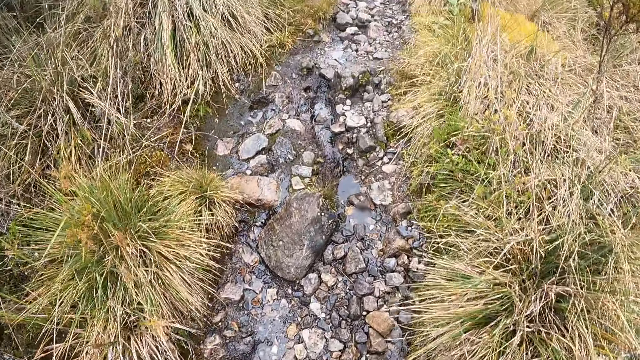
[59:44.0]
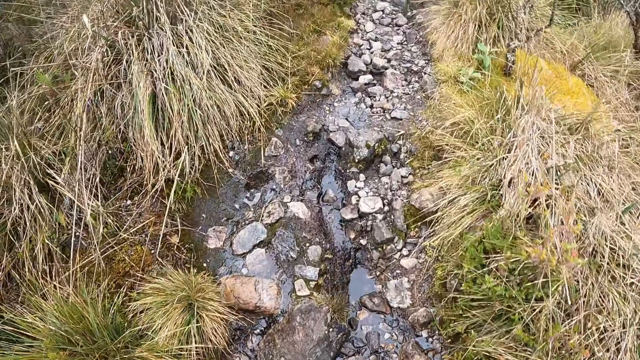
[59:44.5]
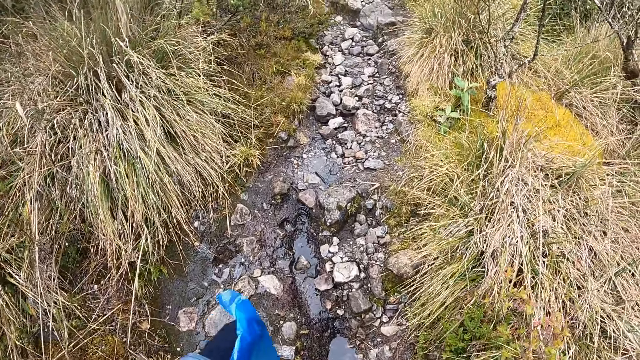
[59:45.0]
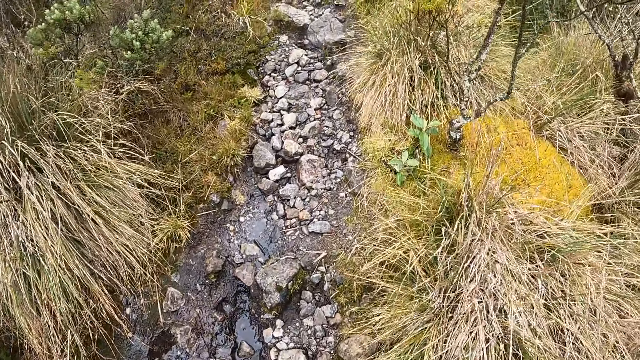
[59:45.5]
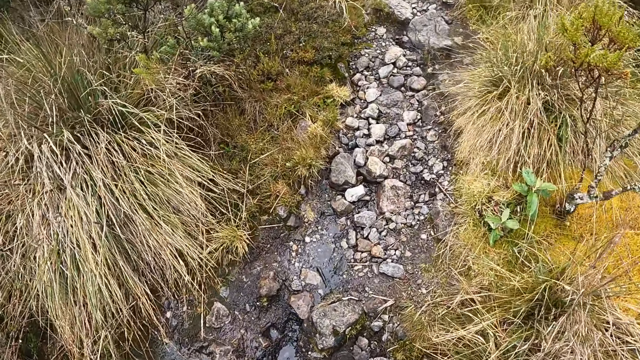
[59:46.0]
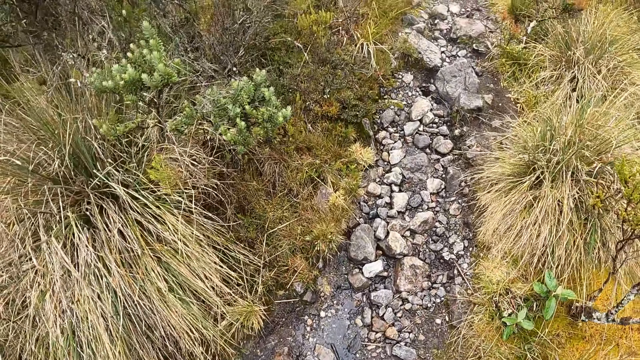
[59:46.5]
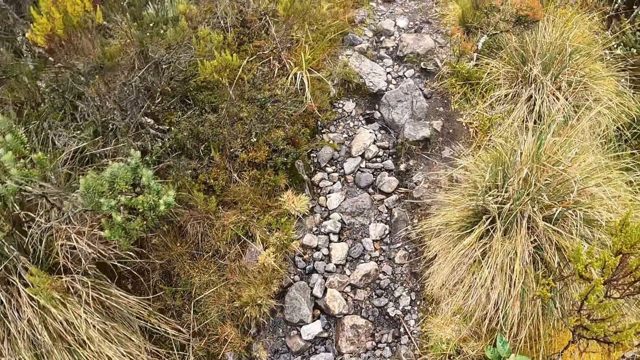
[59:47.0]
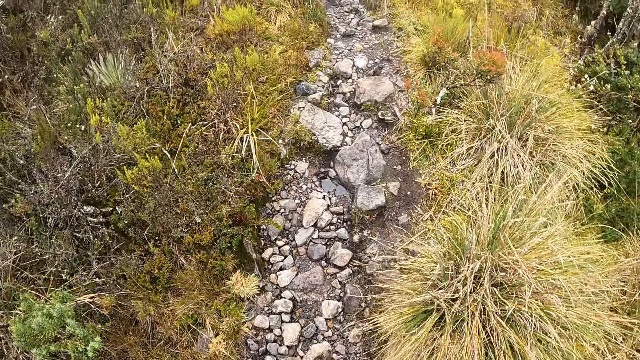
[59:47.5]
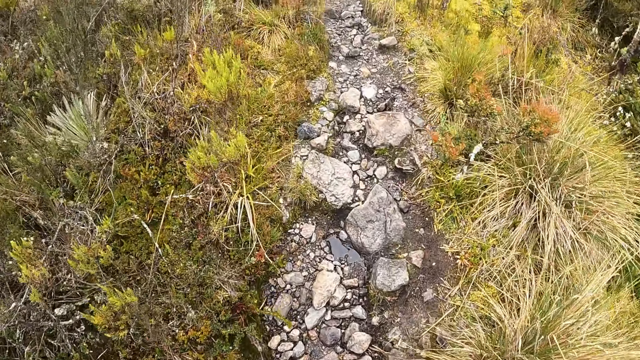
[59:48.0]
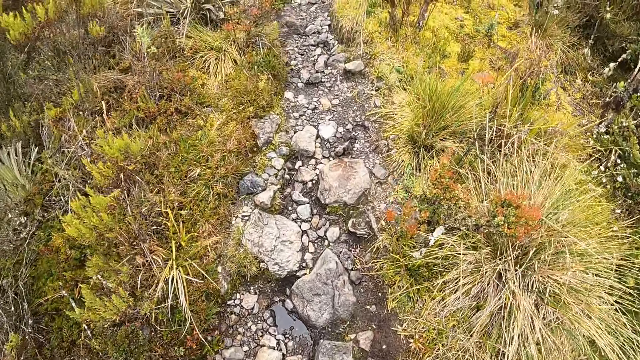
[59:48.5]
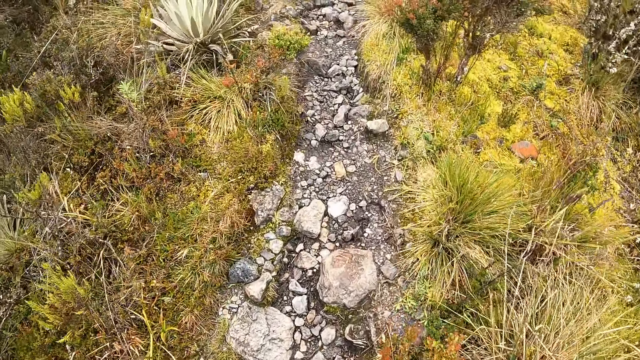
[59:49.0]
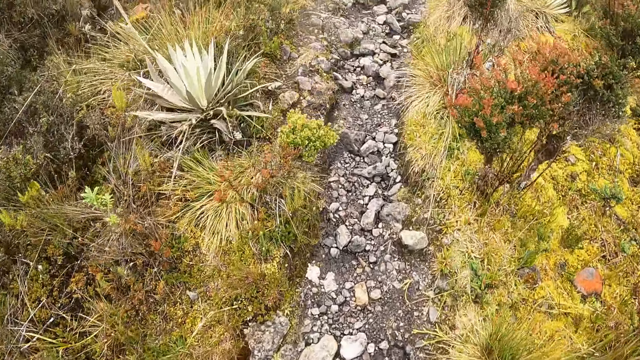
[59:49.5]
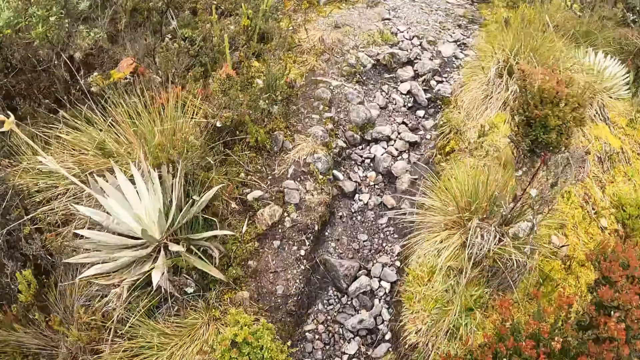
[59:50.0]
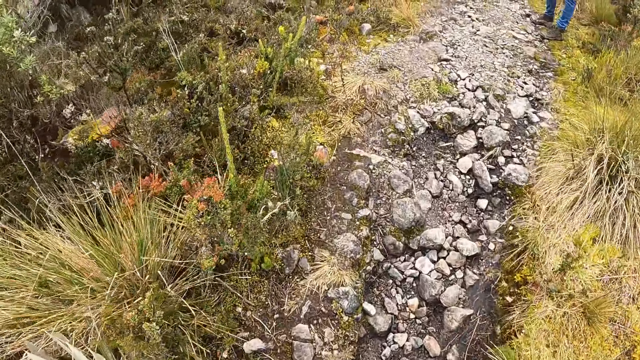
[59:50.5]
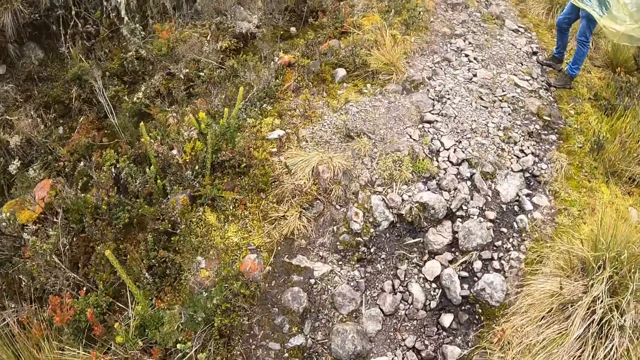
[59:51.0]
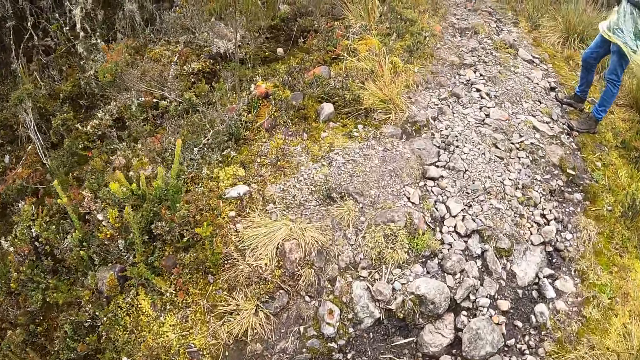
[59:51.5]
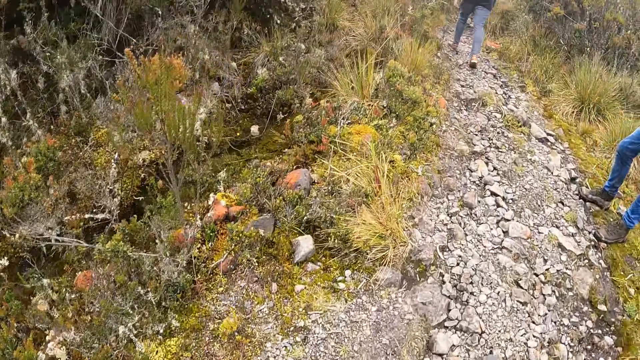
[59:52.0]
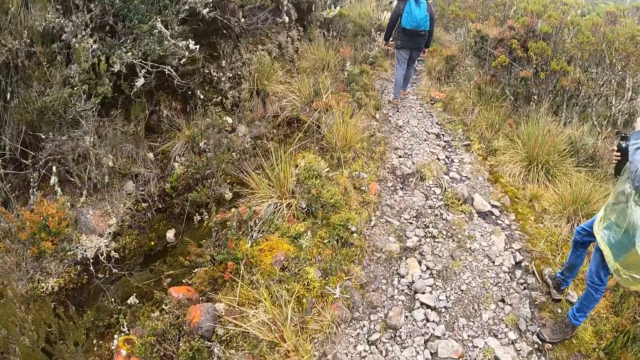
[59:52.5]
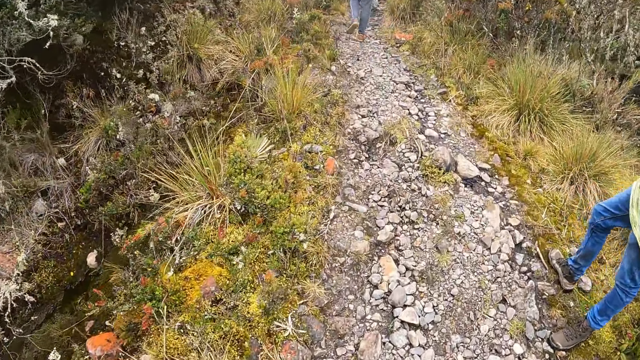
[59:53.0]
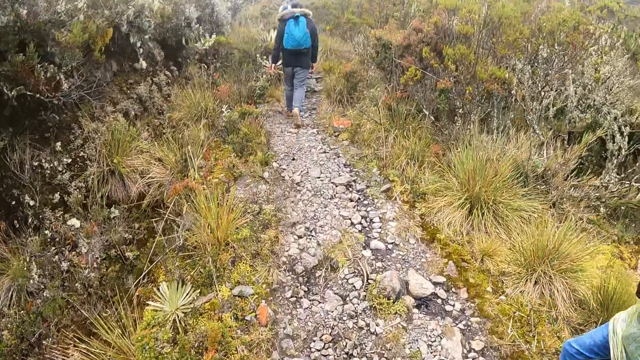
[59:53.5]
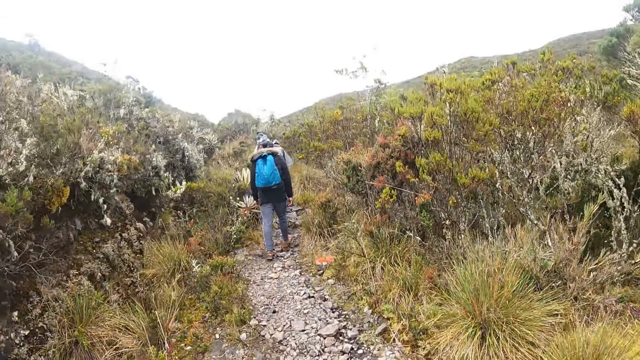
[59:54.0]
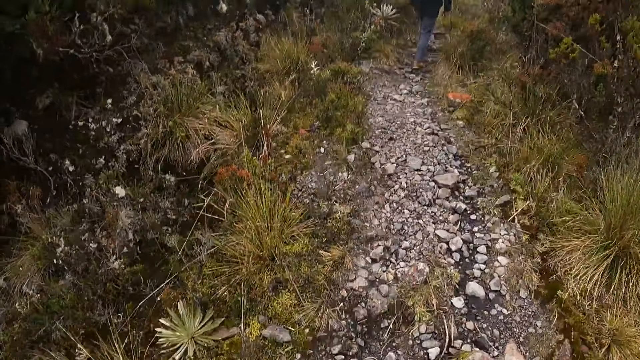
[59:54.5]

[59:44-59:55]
A man stands at the bush path. The man holds a black bottle with both hands.

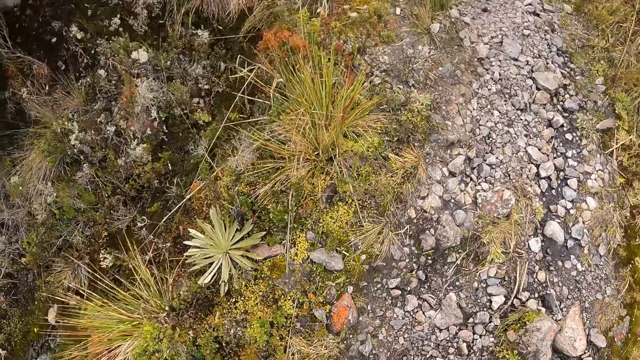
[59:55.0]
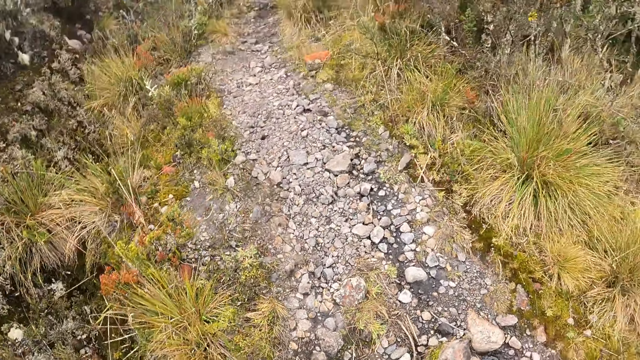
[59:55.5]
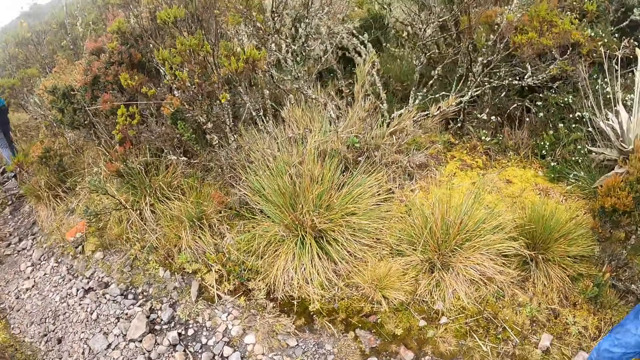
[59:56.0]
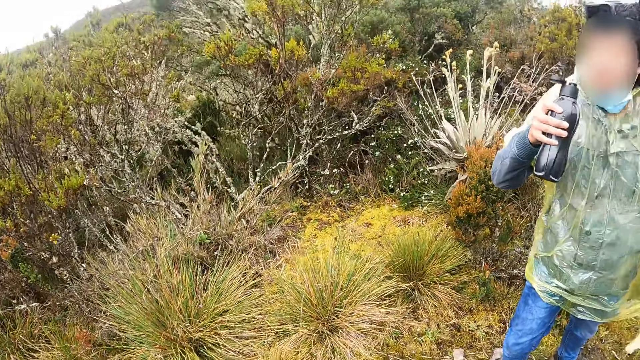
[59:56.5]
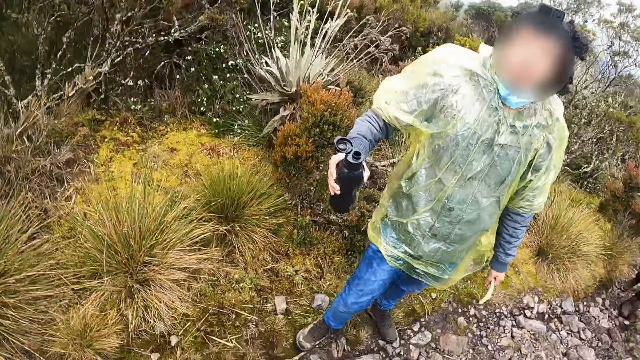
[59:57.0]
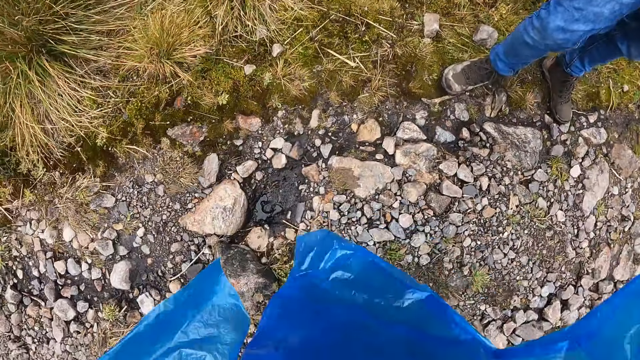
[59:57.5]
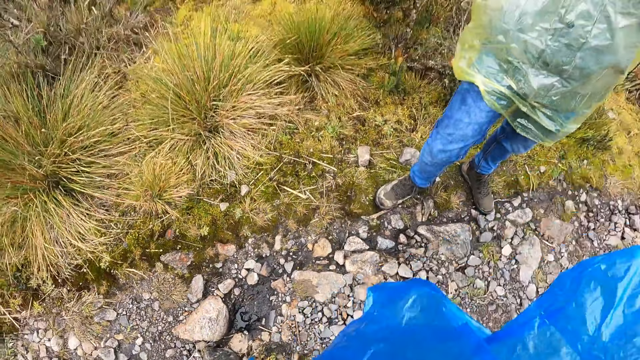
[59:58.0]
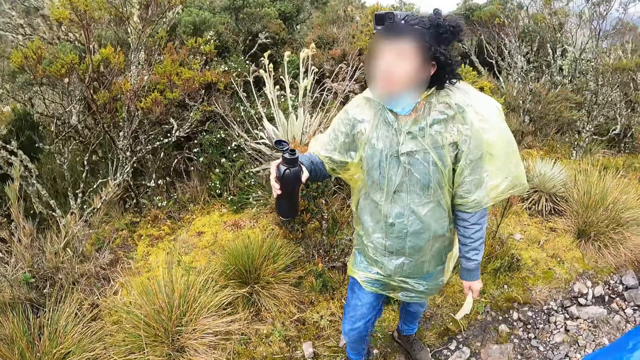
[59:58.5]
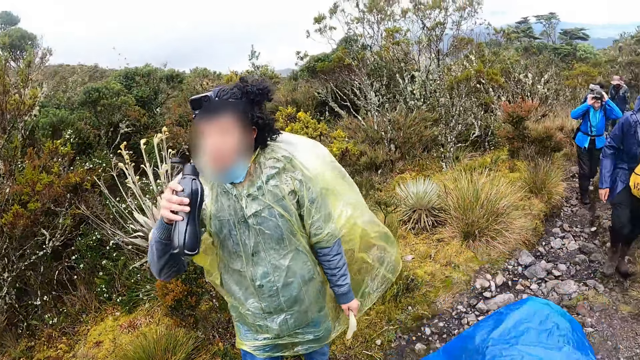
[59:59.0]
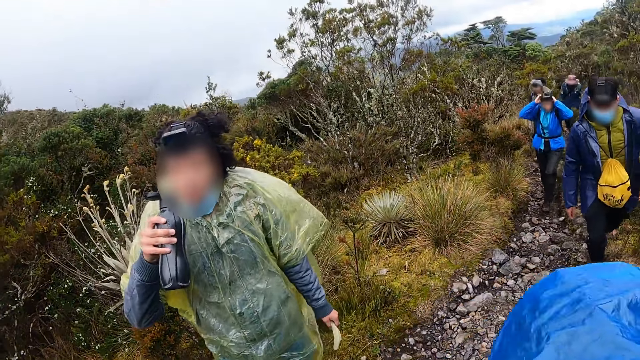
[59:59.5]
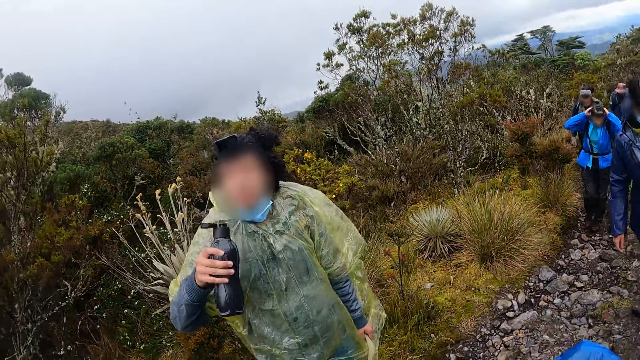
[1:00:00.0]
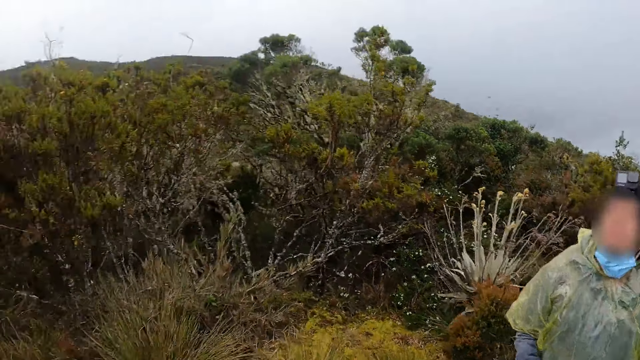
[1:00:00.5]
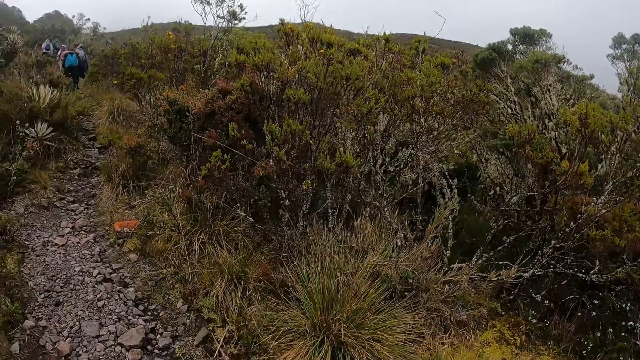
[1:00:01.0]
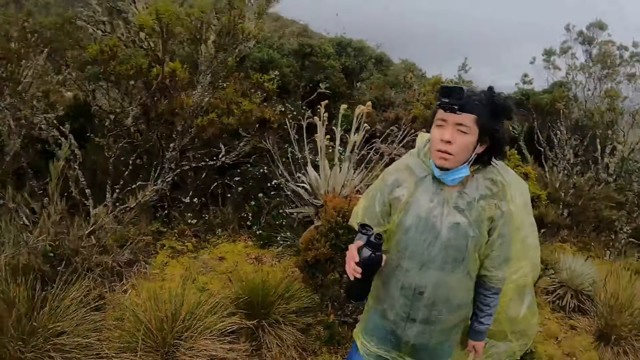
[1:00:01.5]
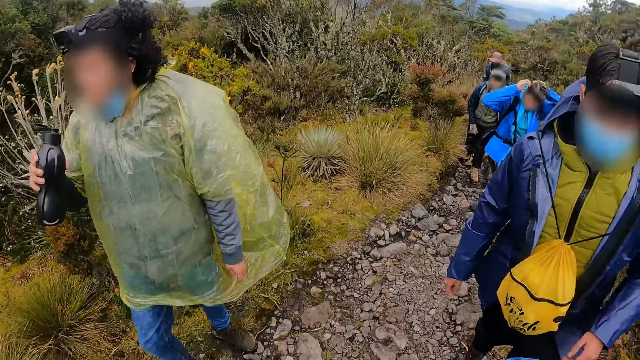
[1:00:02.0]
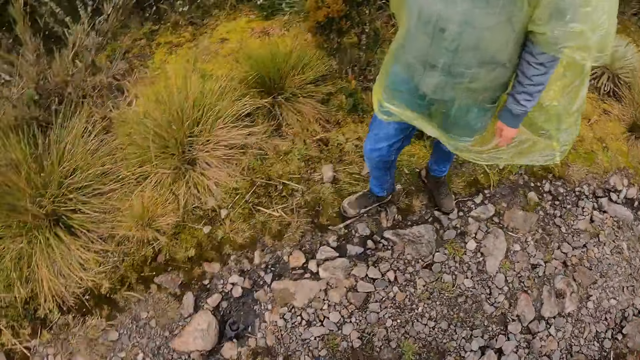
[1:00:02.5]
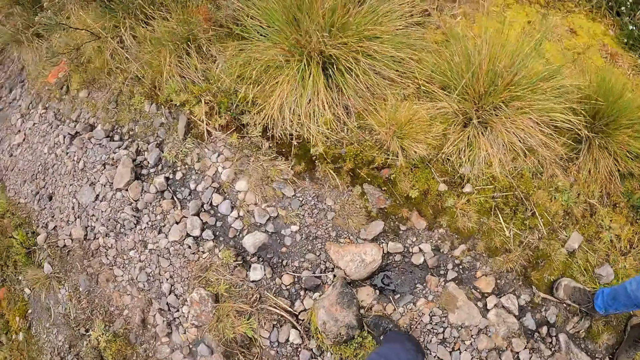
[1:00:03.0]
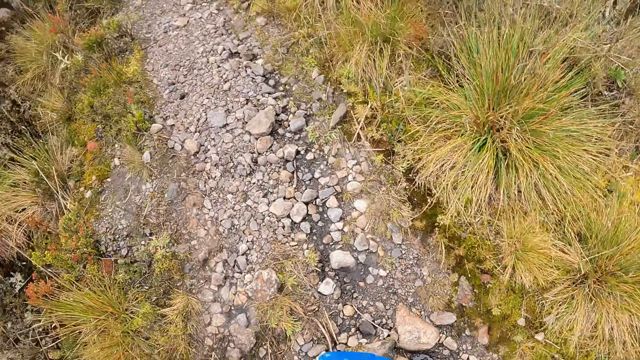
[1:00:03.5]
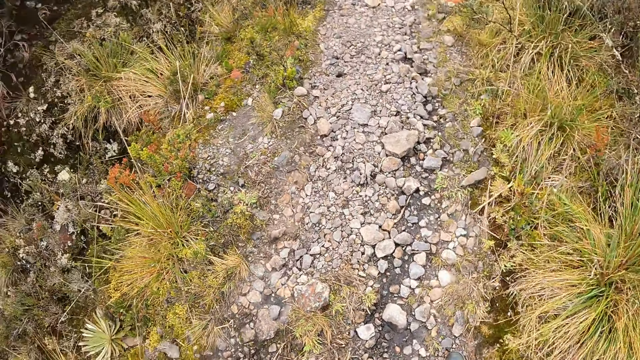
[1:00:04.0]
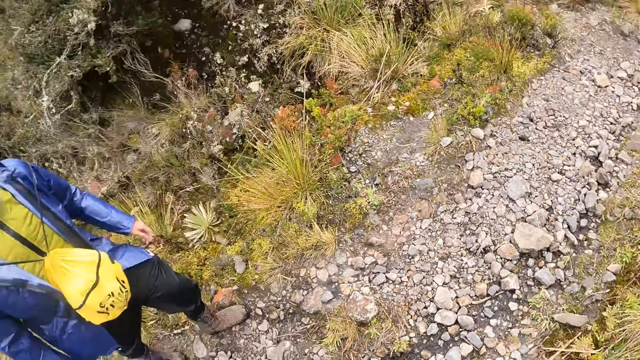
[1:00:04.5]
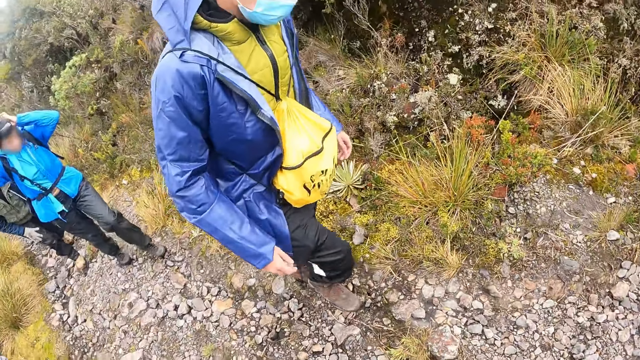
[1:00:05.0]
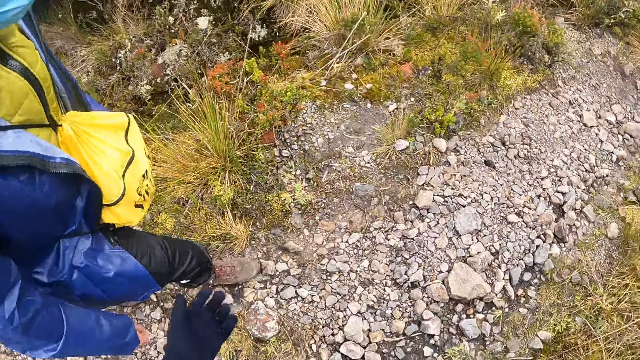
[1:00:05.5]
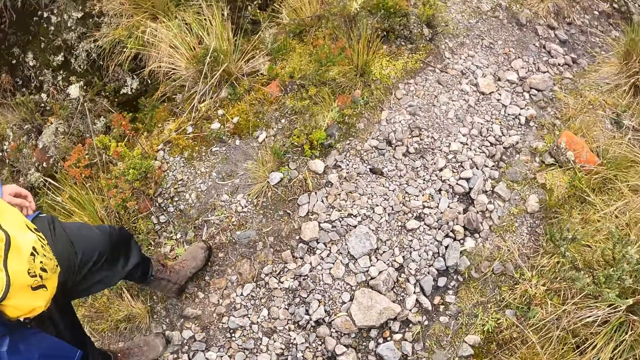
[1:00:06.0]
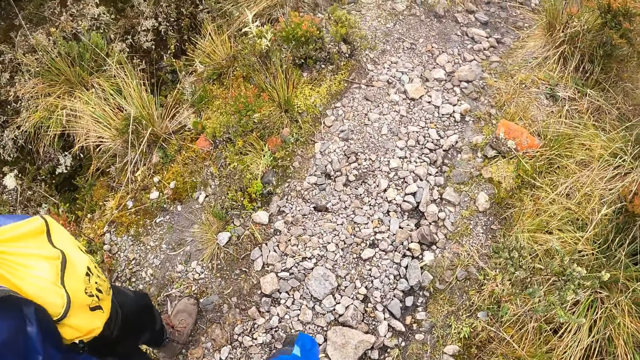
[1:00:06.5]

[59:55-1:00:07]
The camera wearer looks around. The man drinks from the black bottle in his right hand and gestures with both hands. The camera wearer walks along the bush path with the group of people. He gestures with his left hand.
